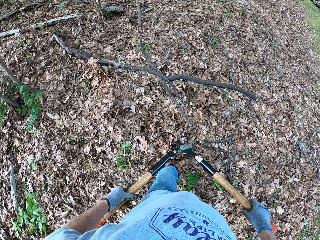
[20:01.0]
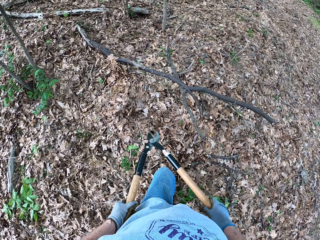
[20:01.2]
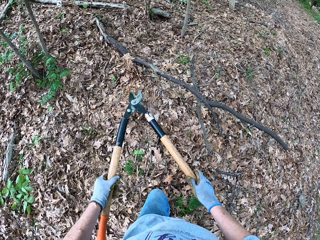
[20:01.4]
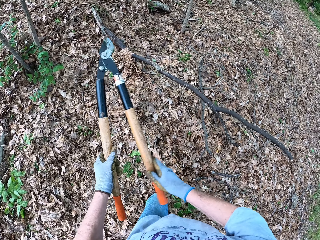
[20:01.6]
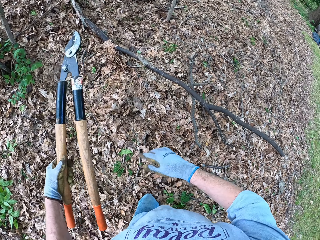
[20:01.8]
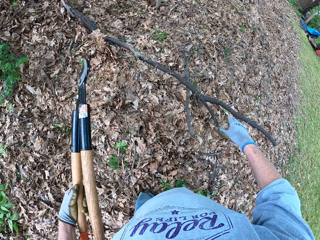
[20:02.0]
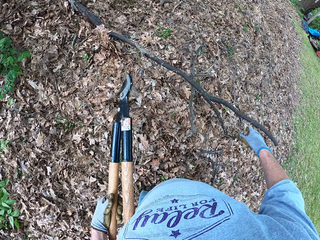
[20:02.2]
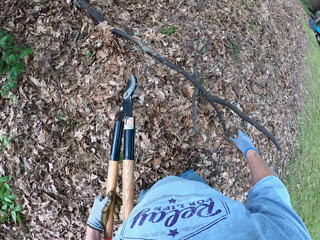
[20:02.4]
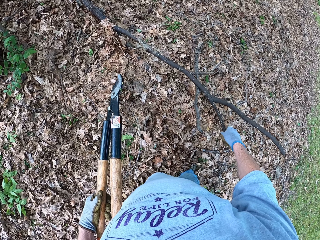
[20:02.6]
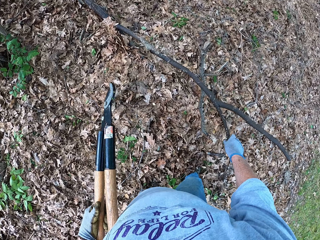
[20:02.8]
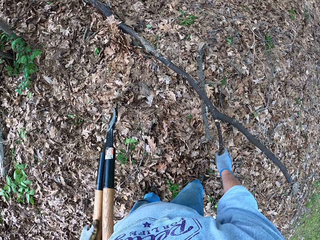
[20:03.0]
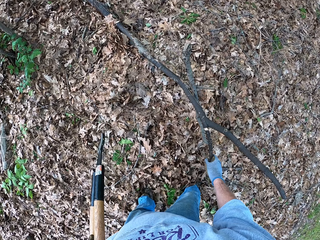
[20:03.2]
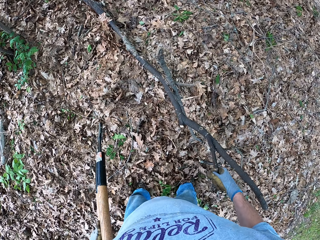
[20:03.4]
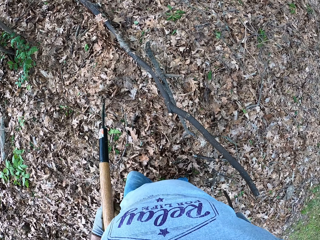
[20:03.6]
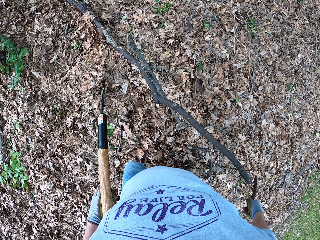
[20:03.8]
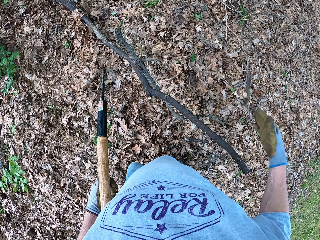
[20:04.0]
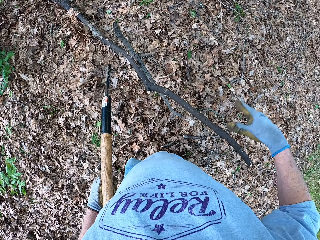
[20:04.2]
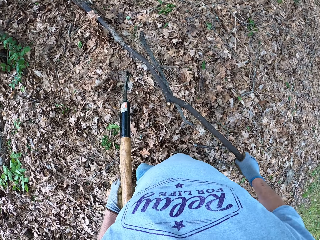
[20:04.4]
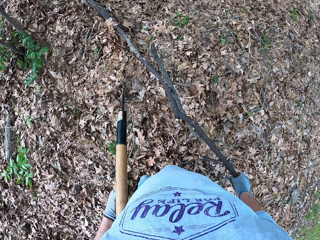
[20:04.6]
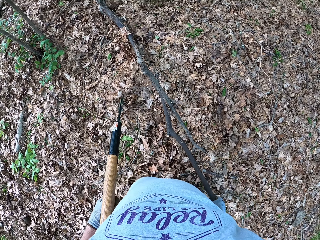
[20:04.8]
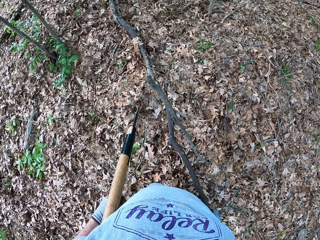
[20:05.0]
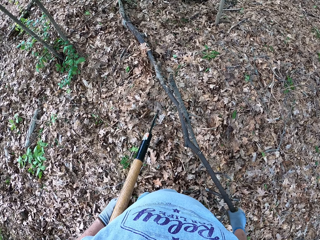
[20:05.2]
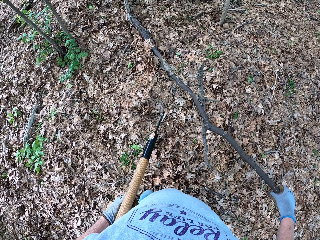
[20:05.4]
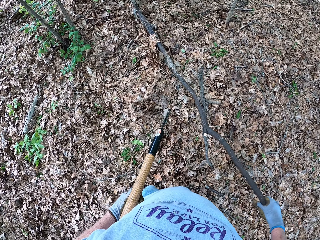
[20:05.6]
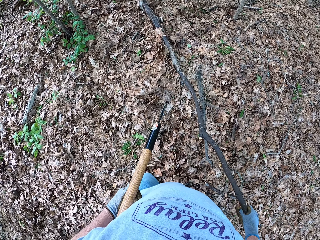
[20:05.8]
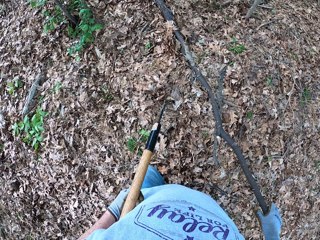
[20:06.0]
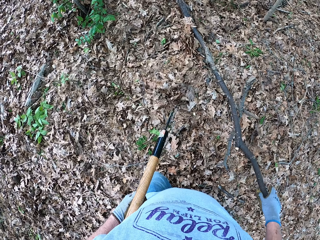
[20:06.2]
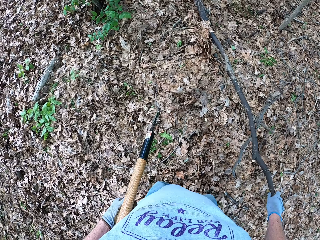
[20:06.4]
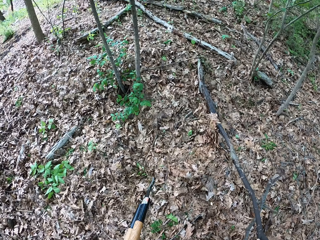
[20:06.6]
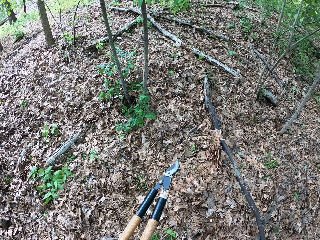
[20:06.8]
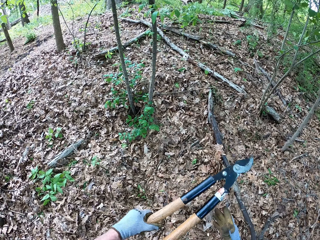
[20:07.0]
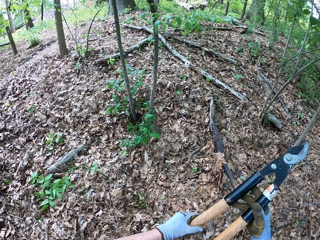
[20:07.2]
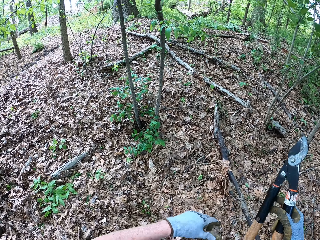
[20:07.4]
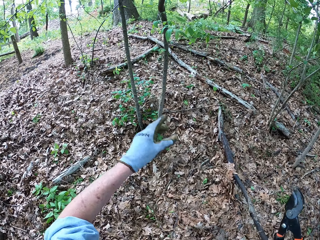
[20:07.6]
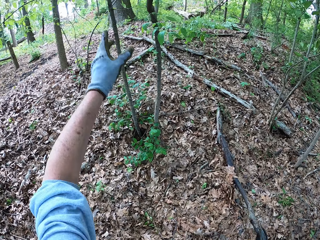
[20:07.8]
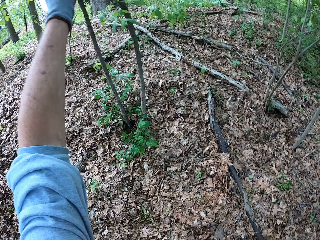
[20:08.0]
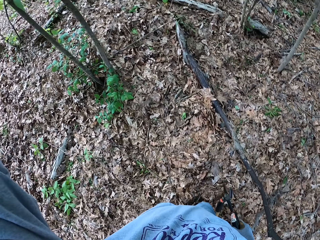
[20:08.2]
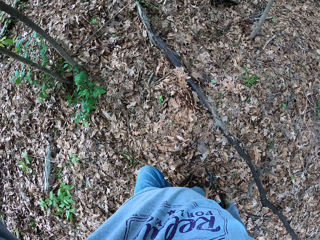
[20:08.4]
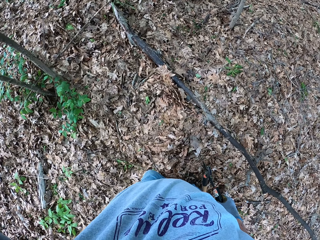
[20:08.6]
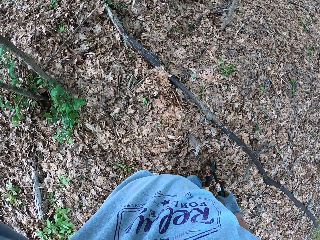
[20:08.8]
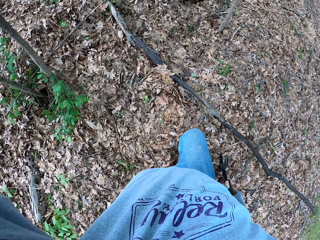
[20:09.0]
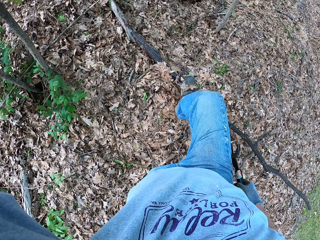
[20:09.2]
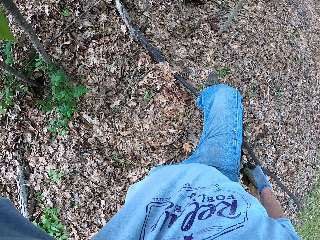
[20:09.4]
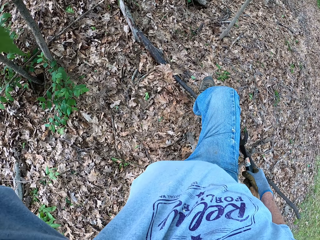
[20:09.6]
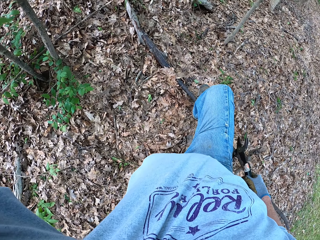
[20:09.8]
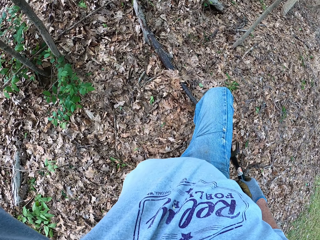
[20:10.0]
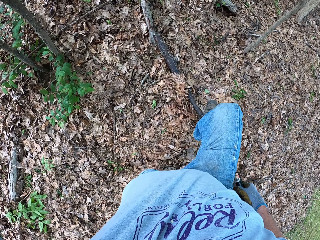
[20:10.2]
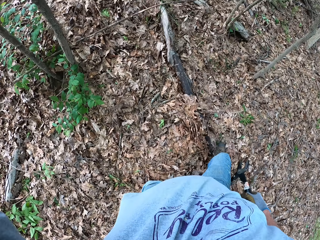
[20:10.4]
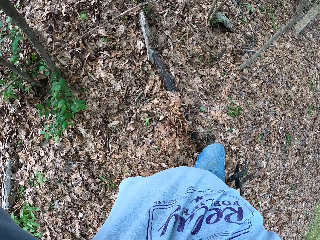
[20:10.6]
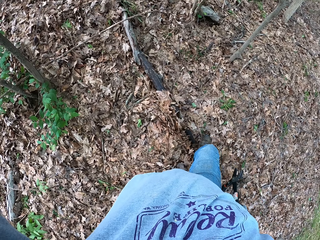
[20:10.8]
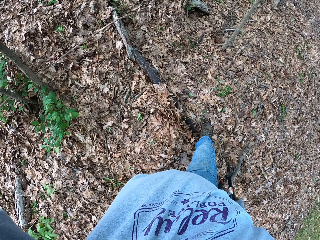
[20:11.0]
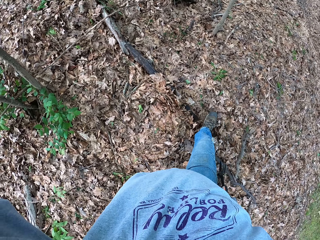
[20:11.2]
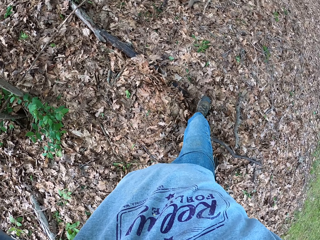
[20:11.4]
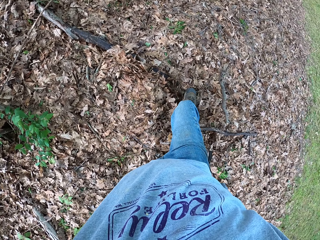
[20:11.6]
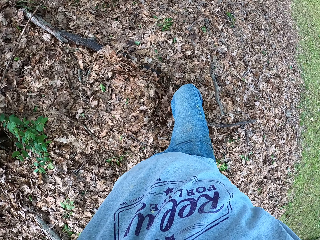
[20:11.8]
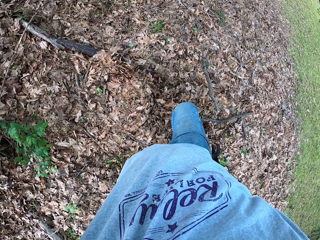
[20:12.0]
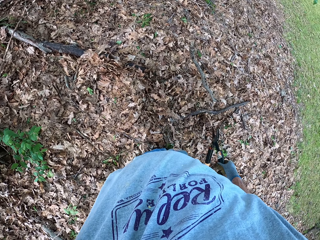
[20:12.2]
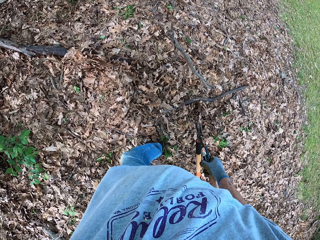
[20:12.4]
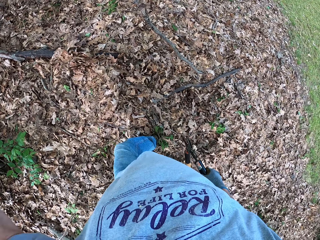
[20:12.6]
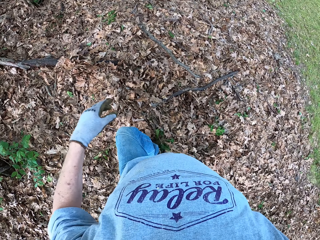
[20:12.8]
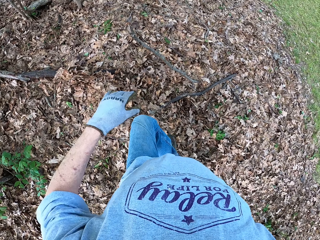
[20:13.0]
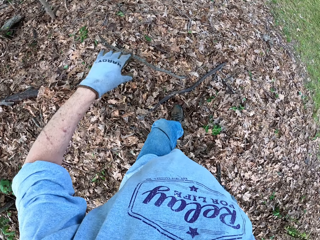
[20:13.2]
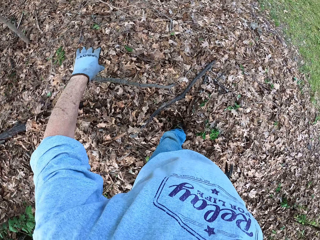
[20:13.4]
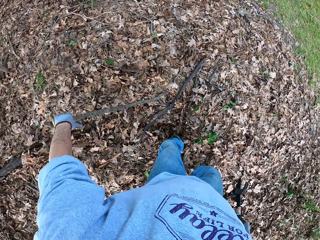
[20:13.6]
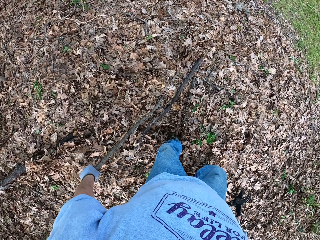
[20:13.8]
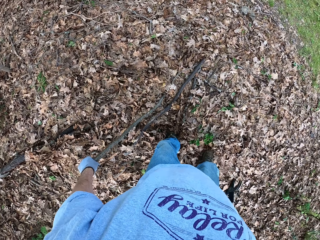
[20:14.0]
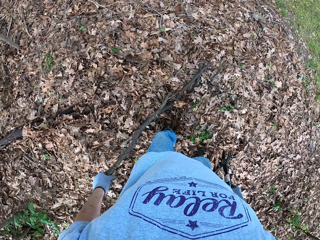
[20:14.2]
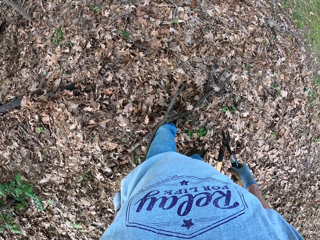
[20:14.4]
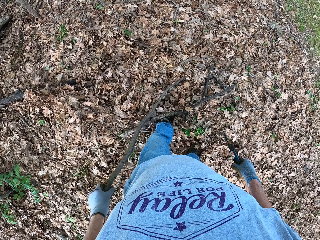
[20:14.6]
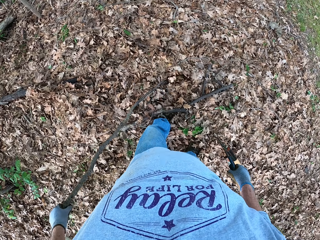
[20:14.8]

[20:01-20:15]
The camera wearer breaks a tree branch with his hand. He folds the pruning shear. He breaks the tree branches with his leg.

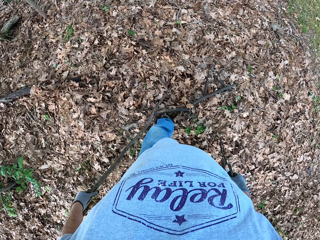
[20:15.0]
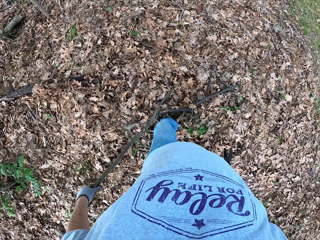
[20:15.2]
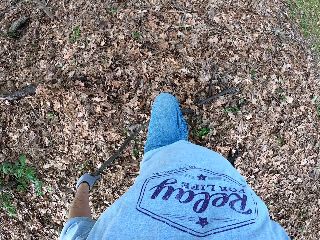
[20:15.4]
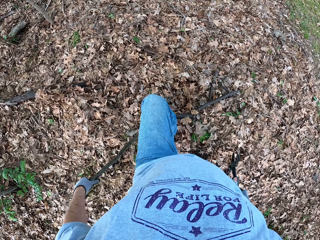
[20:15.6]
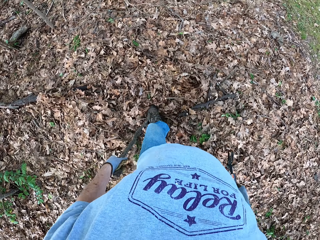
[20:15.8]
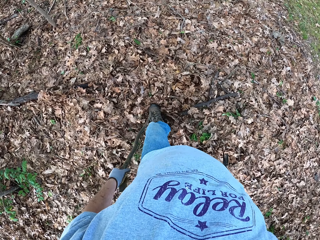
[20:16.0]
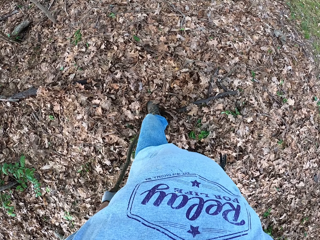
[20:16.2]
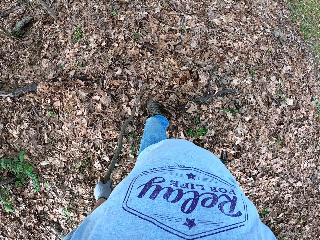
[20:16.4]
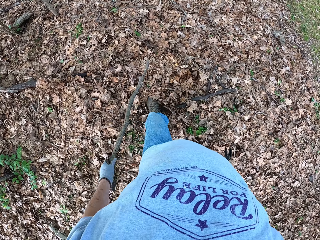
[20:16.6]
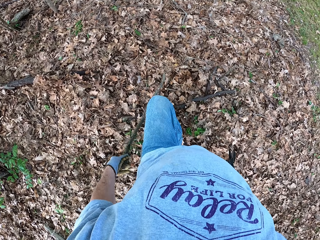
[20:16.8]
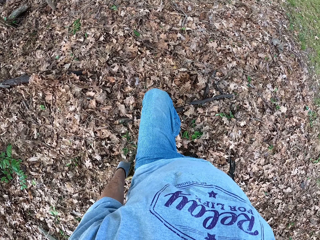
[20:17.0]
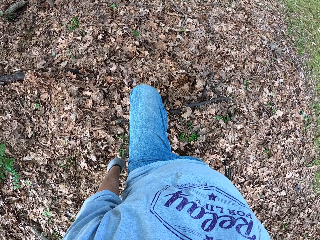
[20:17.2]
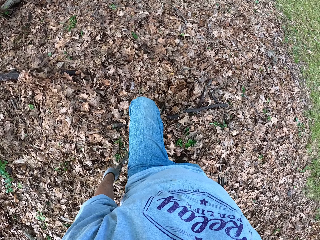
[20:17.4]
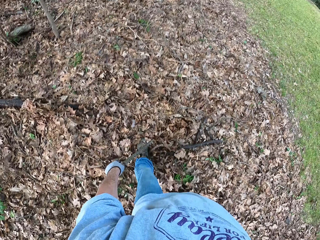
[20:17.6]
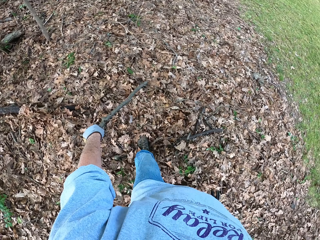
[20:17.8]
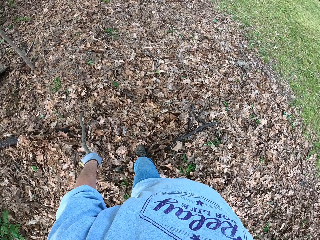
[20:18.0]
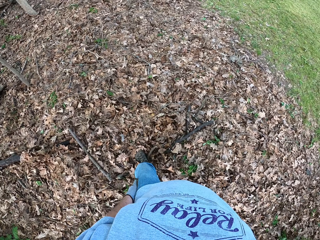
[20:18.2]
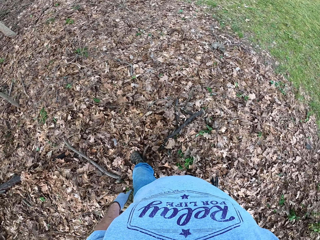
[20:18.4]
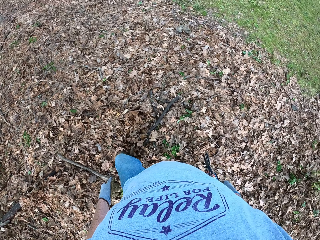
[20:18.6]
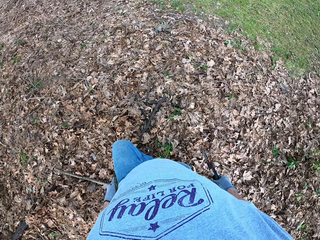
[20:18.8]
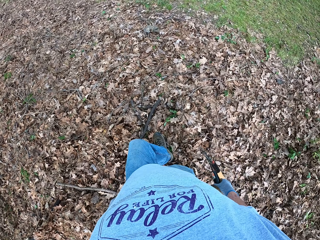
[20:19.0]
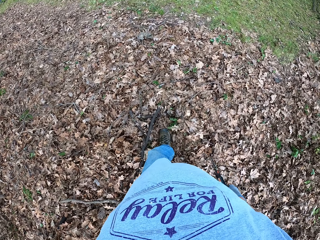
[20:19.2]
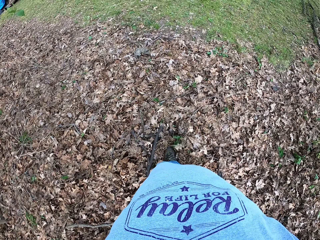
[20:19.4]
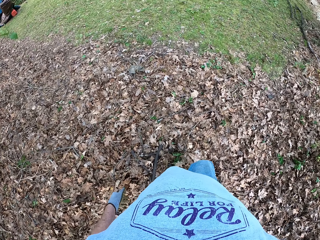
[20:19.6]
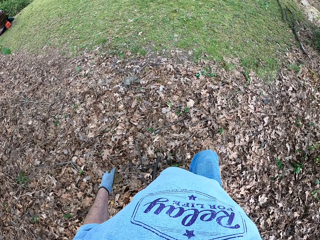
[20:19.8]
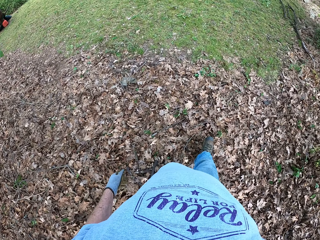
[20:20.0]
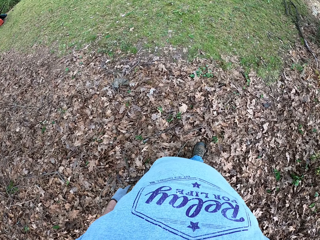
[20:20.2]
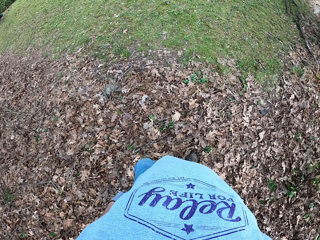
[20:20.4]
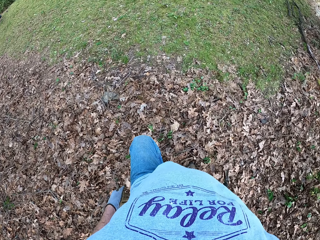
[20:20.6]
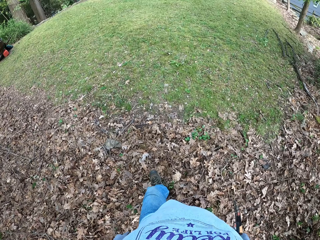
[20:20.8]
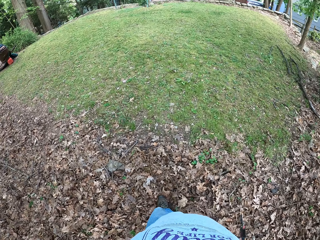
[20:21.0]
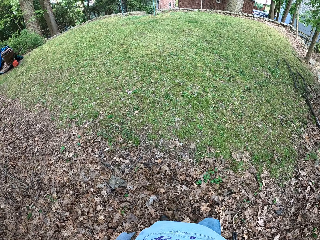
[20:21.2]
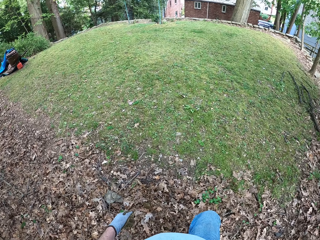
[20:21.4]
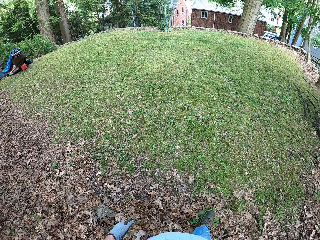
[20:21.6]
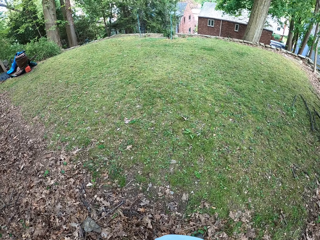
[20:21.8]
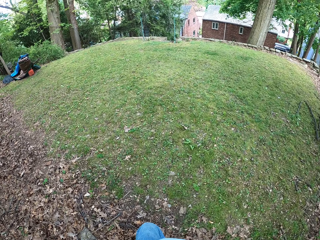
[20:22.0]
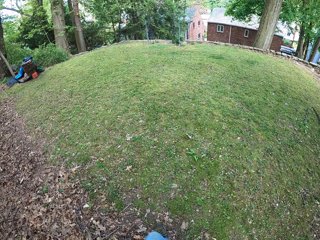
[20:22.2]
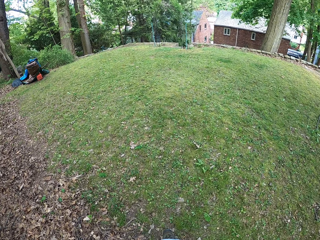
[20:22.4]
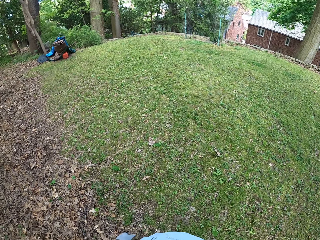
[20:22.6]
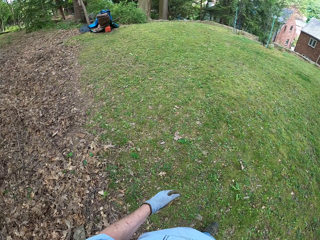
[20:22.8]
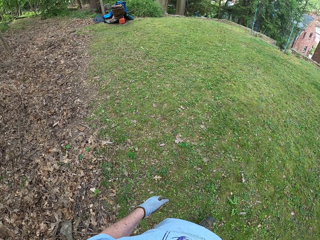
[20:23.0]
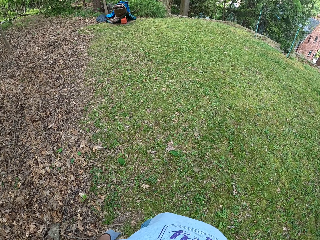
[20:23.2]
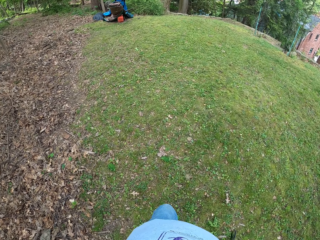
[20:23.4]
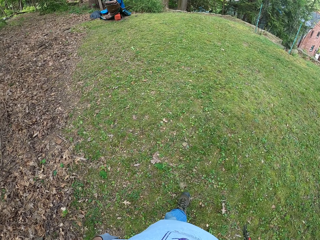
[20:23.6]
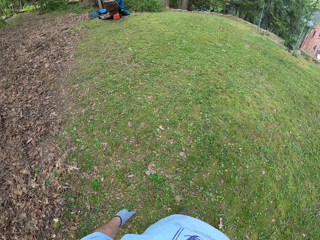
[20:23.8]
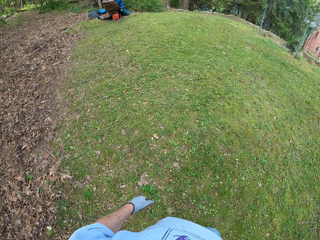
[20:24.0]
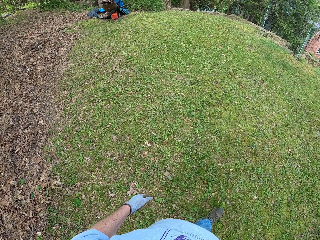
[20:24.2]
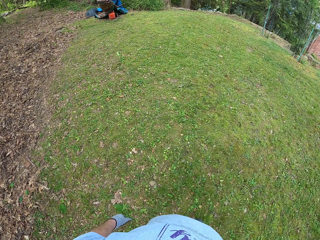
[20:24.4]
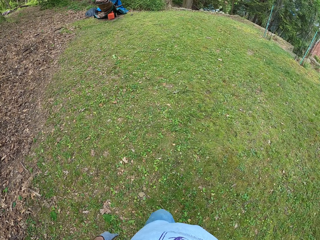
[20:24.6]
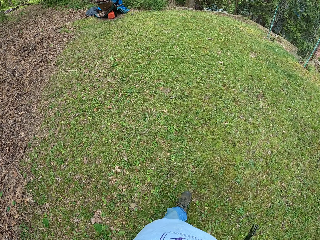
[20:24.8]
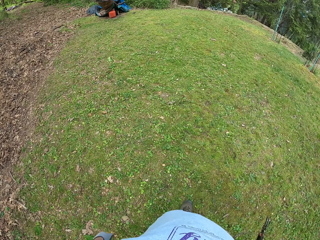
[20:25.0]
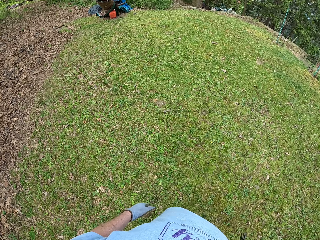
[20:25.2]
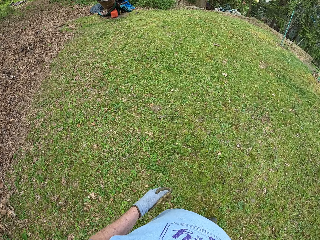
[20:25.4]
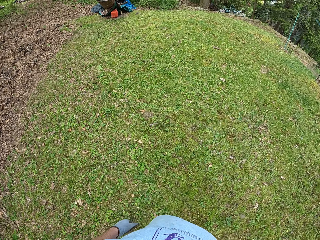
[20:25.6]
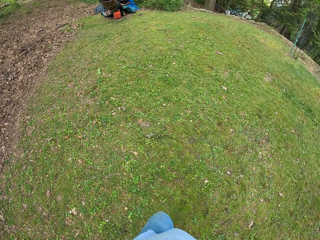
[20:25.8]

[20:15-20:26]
The camera wearer breaks the branches into pieces. They walk in the garden.
